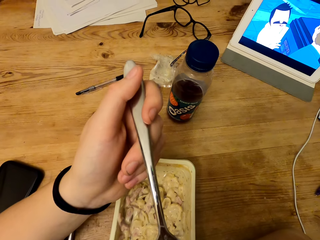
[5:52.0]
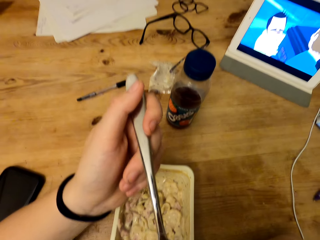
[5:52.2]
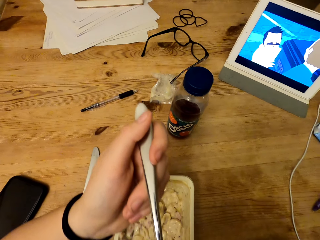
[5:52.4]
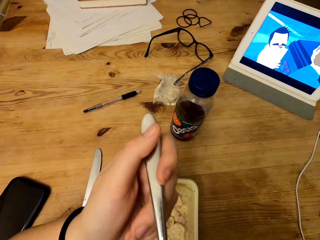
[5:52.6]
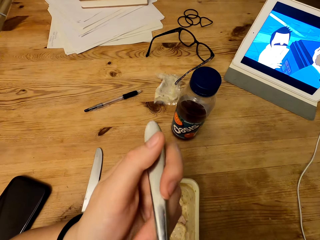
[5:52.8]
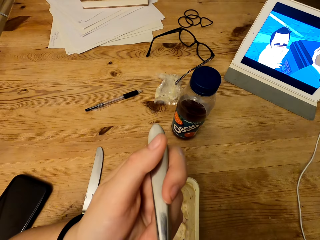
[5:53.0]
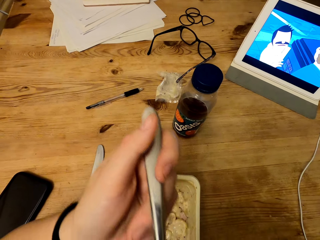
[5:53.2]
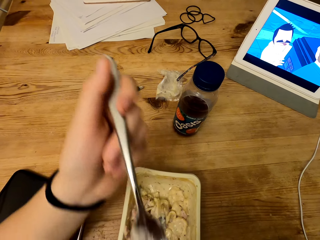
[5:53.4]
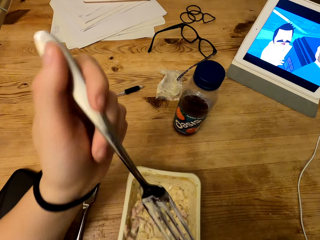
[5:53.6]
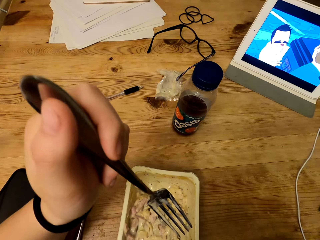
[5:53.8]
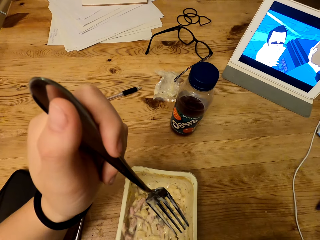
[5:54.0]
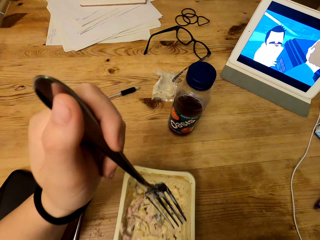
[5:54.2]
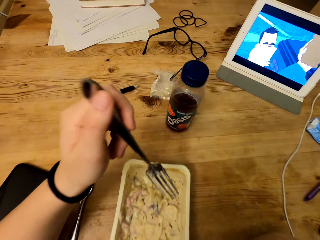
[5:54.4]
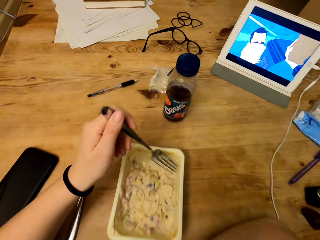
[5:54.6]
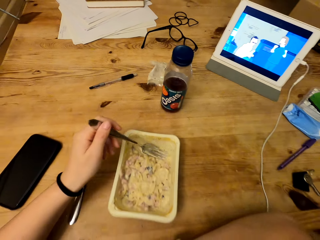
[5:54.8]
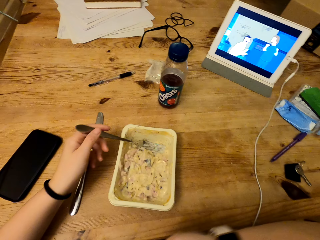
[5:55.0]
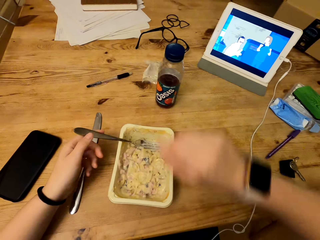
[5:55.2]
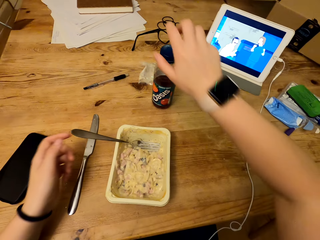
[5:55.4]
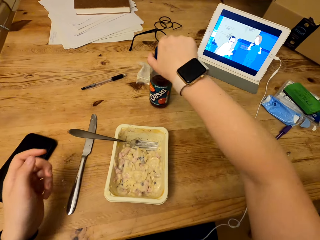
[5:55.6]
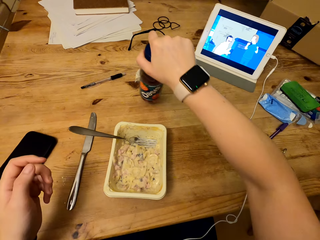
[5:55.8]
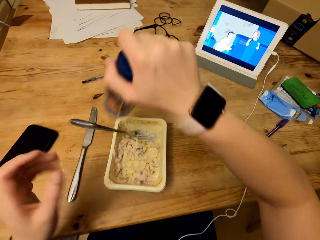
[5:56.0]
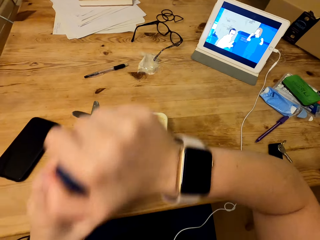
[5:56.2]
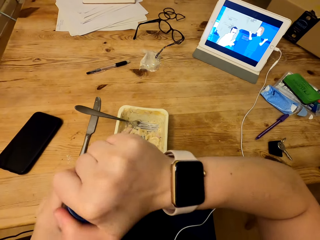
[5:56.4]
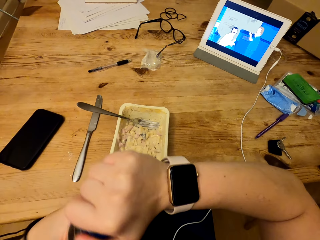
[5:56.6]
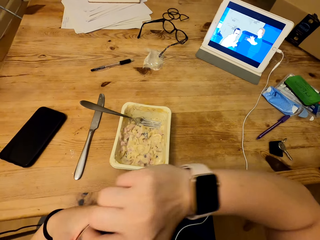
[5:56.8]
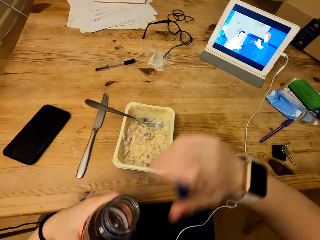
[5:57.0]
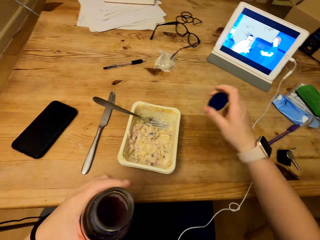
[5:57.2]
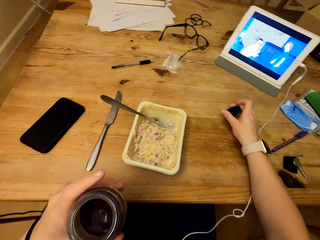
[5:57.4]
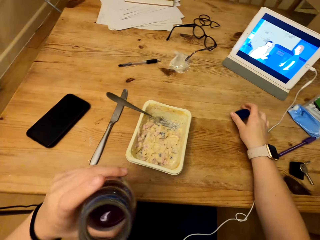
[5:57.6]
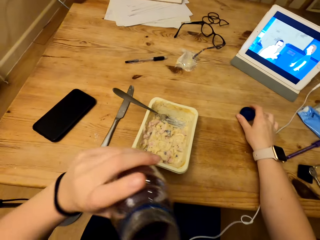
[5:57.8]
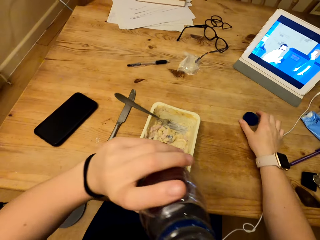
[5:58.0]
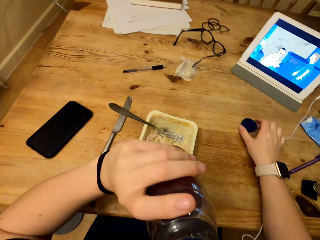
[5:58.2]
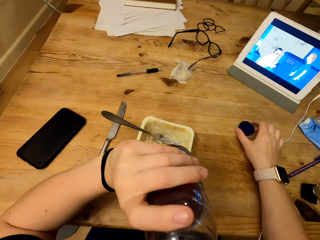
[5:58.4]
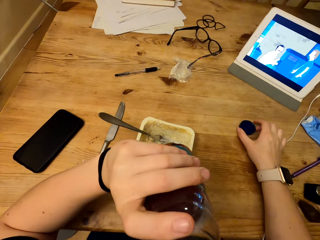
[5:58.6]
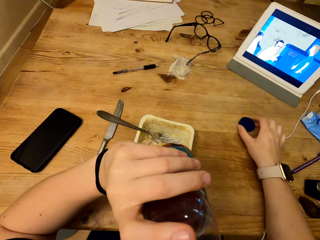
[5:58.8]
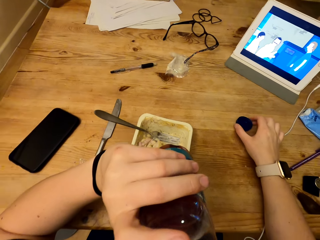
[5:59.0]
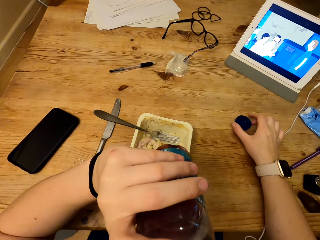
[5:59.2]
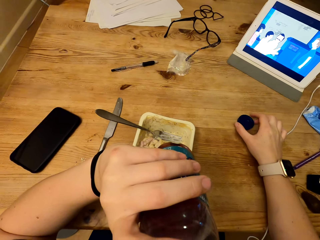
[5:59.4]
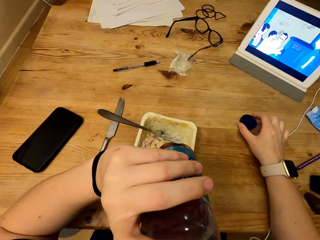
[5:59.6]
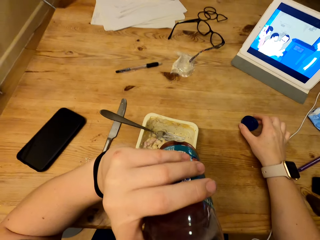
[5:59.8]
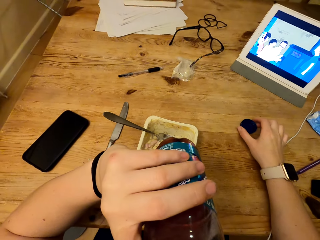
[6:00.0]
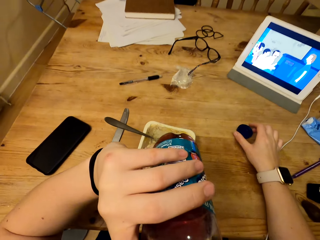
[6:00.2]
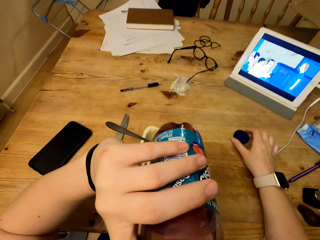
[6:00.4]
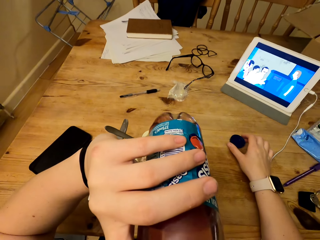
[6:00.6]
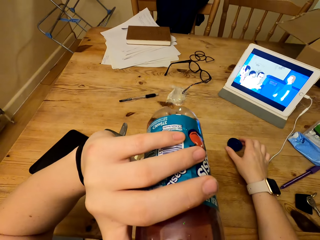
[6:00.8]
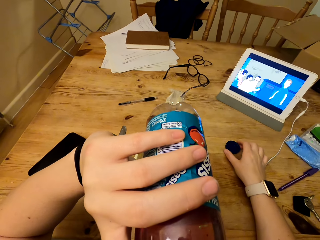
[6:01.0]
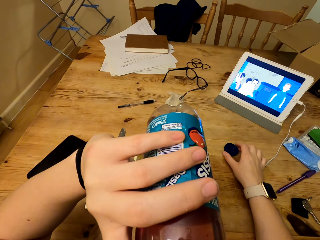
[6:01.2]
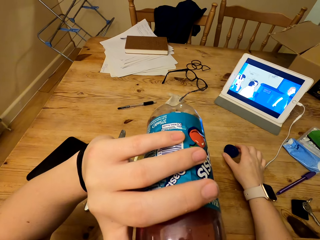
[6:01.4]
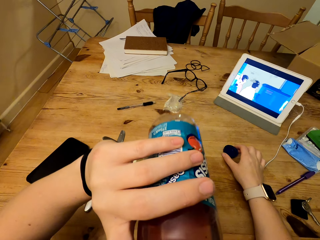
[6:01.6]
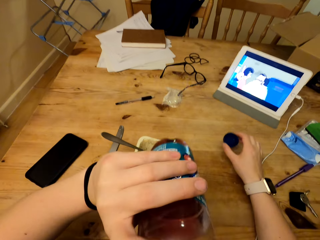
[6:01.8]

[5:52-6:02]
The camera wearer holds the fork. They drop the fork into the container. They leave the fork in the container. They pick an oasis drink from the table. They hold the bottle top. They open the bottle. They place the bottle top on the table. They drink from the bottle.

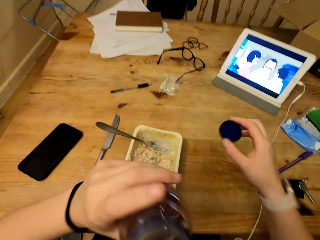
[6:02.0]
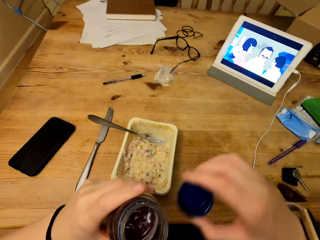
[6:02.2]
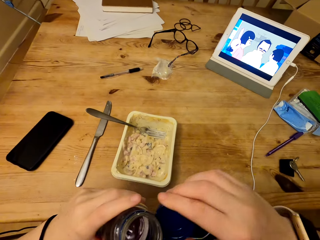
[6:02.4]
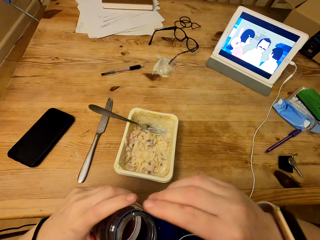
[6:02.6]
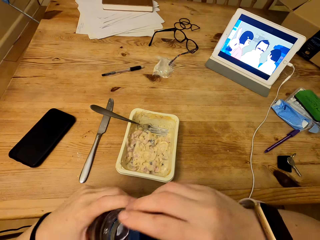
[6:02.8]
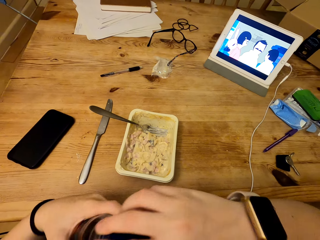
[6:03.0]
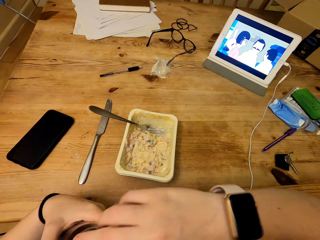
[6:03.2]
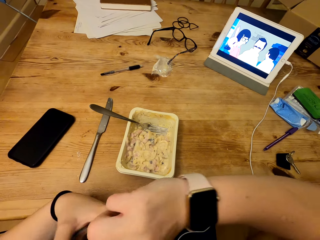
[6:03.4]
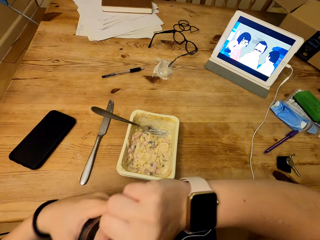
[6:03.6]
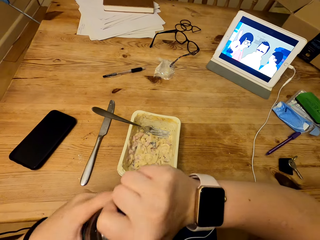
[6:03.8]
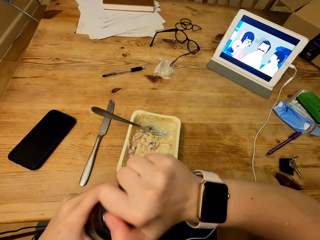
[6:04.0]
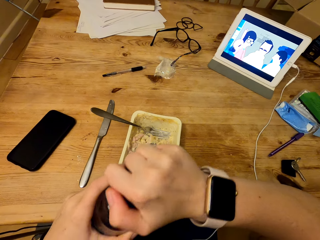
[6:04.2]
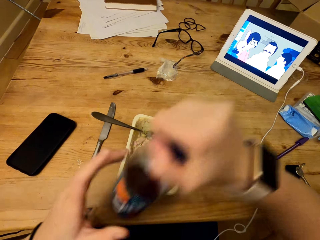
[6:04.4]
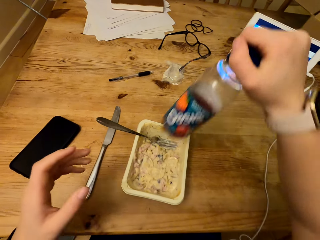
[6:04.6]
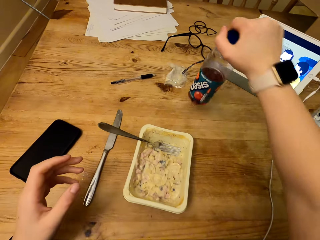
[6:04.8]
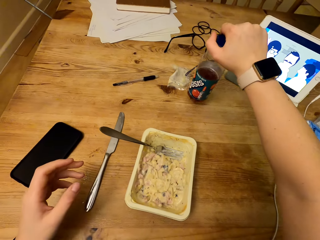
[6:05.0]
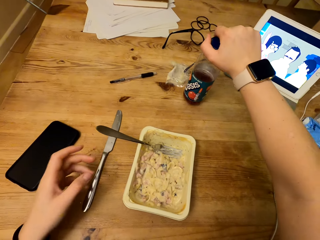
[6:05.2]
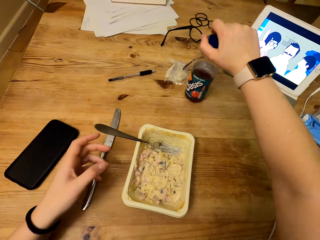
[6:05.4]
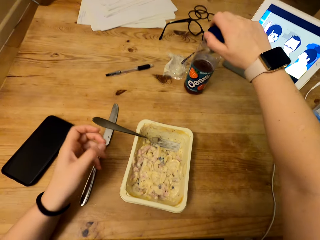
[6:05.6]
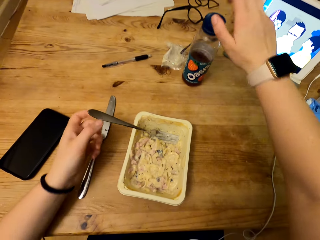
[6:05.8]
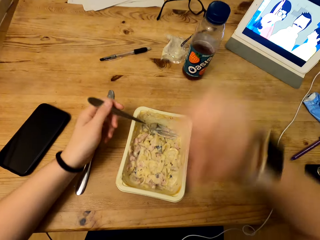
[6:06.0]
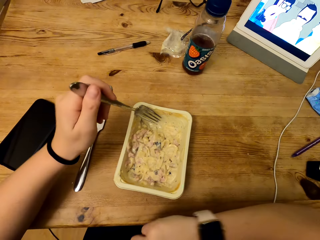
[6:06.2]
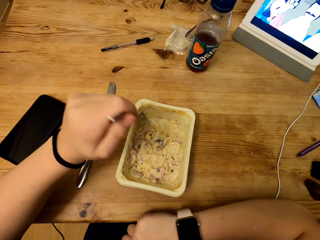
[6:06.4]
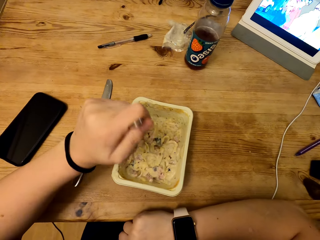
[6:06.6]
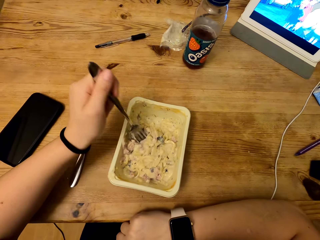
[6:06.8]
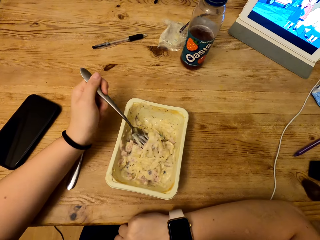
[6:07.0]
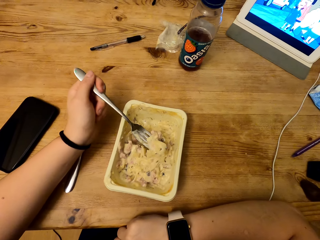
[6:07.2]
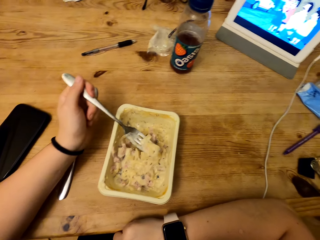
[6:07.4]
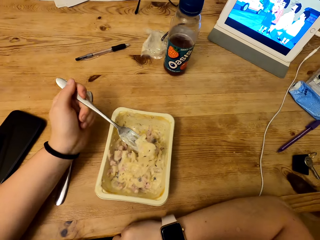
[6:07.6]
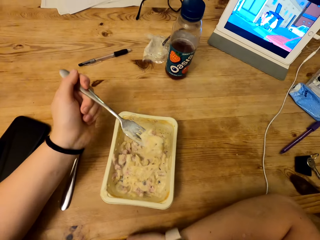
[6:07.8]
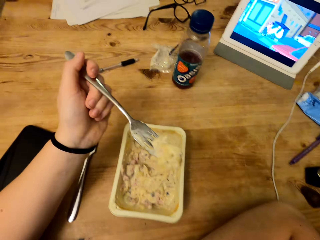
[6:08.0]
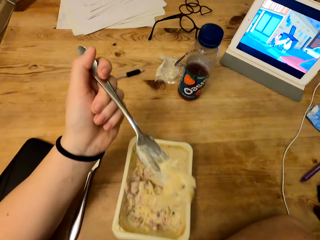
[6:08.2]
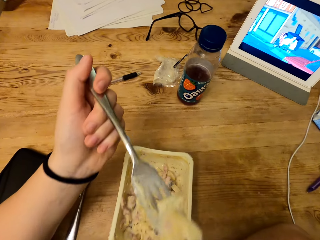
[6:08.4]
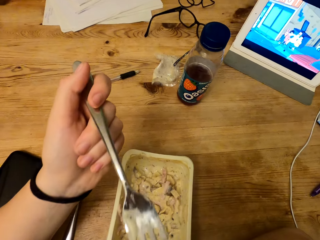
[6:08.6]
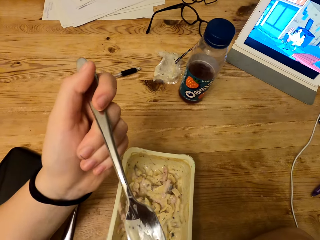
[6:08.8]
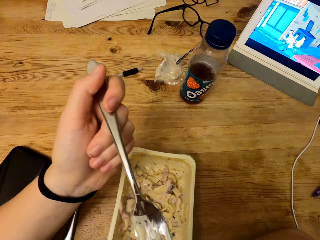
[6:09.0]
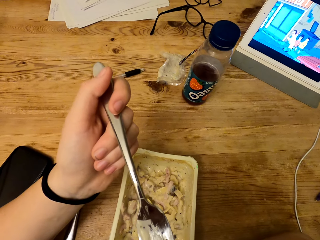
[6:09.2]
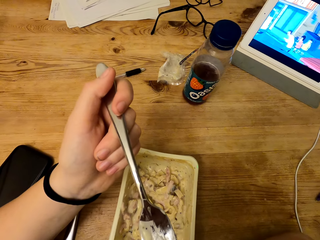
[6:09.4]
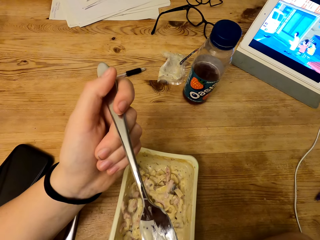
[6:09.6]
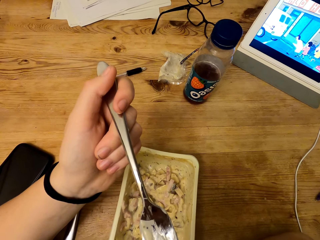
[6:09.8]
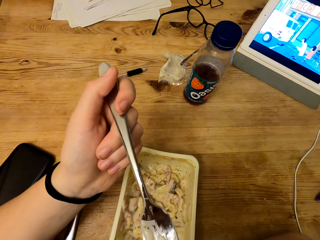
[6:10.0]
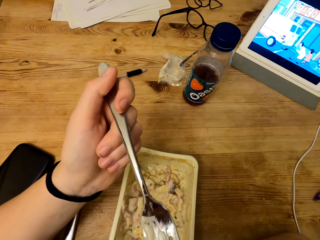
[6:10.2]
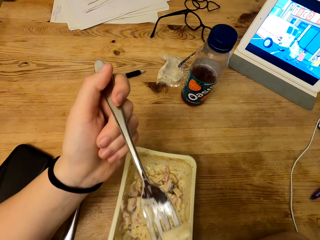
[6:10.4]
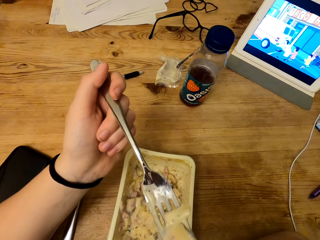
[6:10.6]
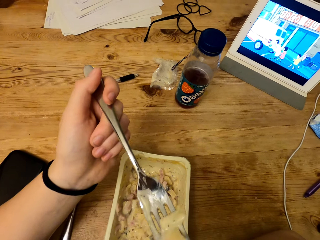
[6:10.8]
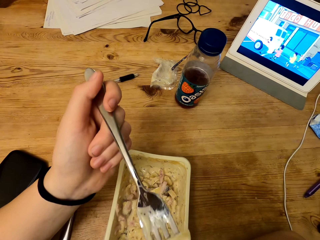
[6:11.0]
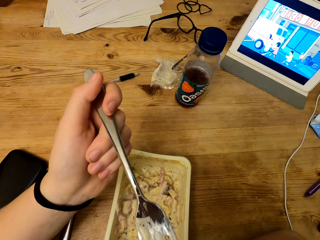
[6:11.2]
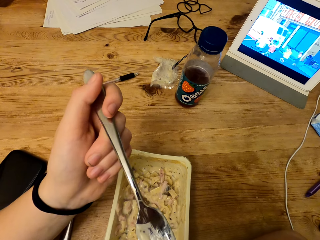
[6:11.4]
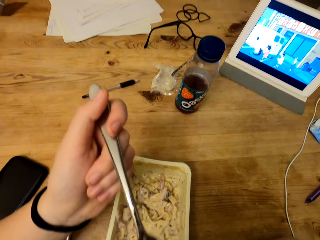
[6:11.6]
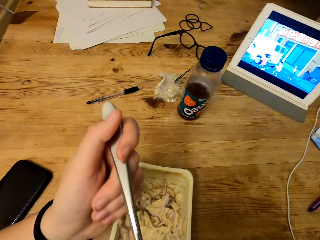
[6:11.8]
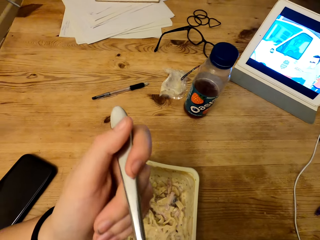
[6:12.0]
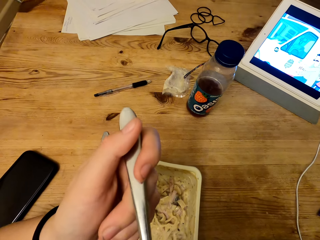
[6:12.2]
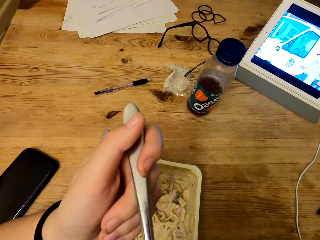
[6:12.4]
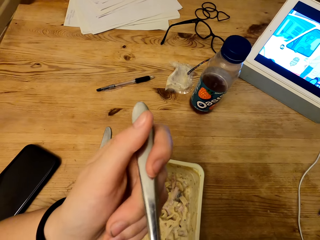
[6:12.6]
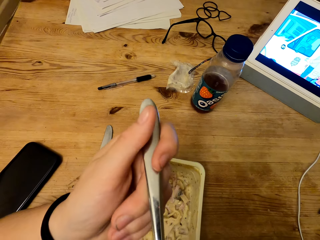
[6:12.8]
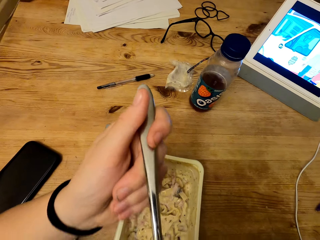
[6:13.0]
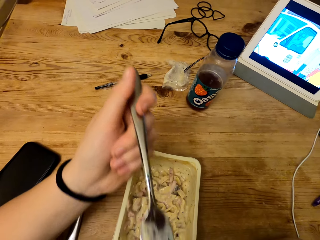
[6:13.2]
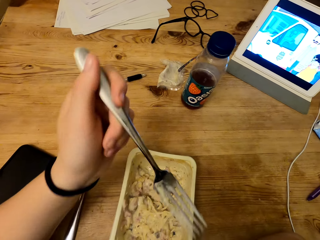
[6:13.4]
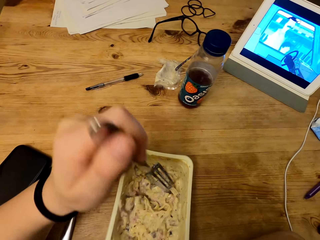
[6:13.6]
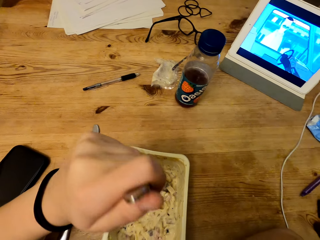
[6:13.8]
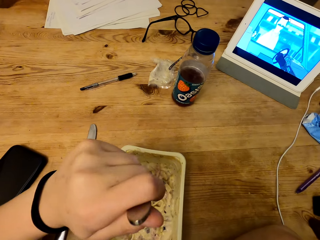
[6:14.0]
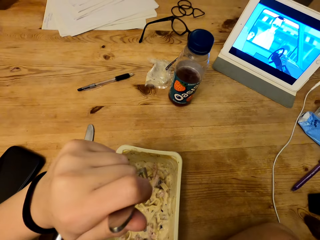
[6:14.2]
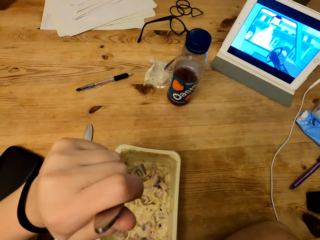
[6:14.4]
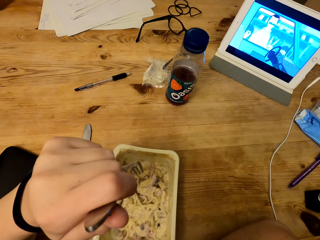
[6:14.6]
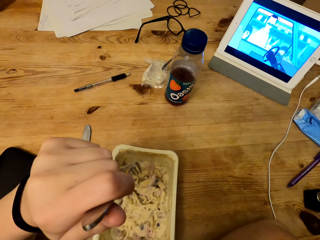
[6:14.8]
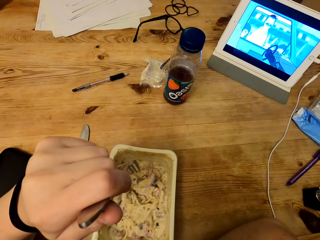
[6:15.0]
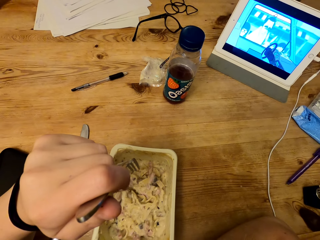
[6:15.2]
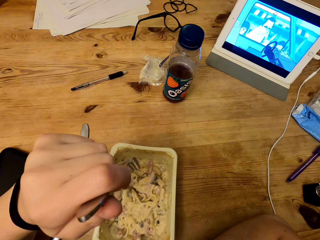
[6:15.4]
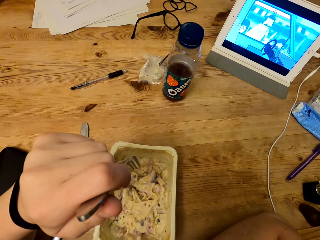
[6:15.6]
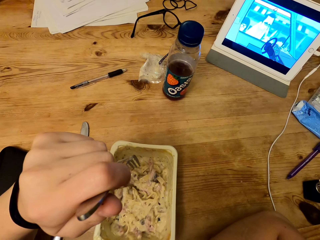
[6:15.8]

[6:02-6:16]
The camera wearer lifts the hand with the bottle top. He closes the bottle. He tightens the bottle top. He puts the bottle on the table. He holds the fork. He puts his elbow on the table. He scoops food from the container. He eats food. He lifts the fork. He blows food from the fork. He holds the fork.
